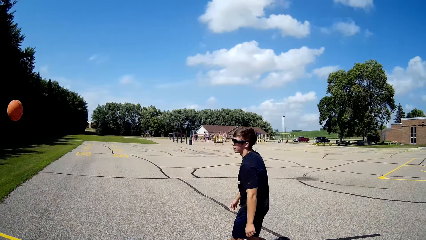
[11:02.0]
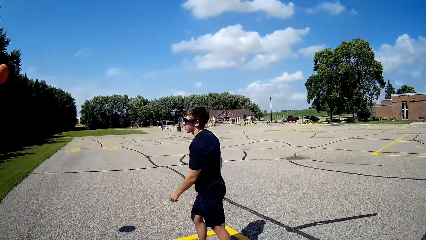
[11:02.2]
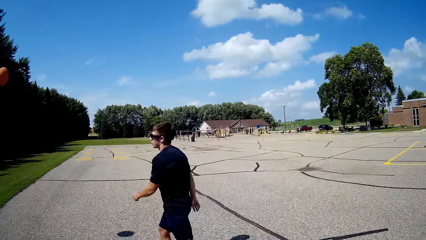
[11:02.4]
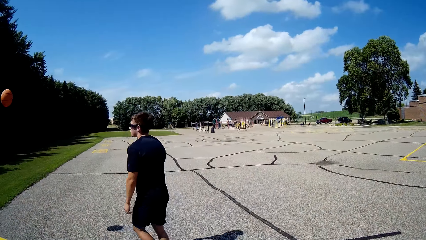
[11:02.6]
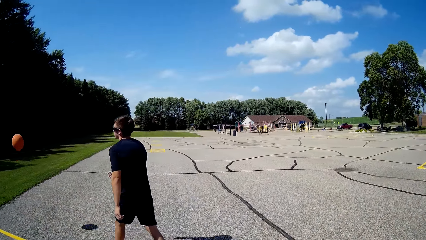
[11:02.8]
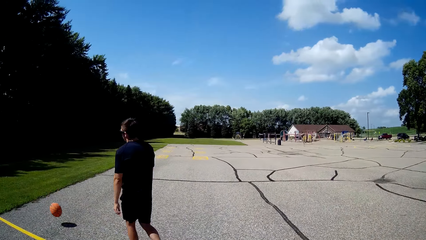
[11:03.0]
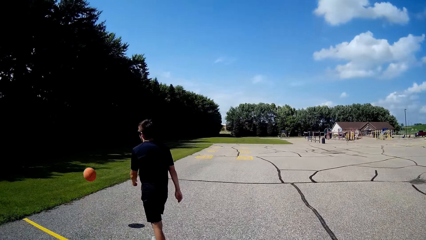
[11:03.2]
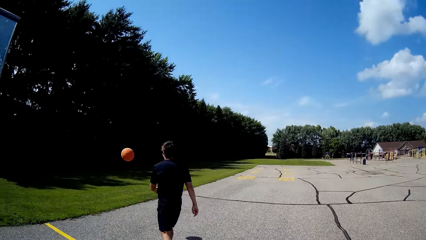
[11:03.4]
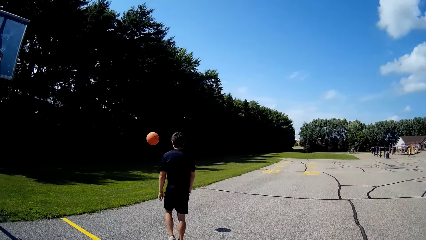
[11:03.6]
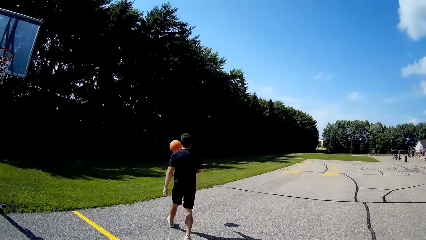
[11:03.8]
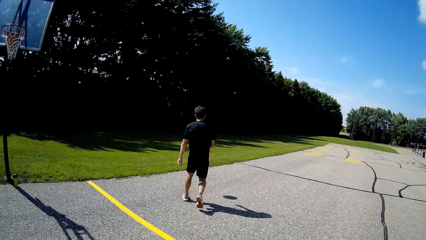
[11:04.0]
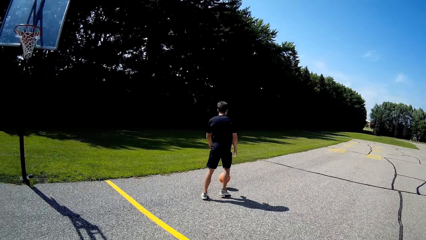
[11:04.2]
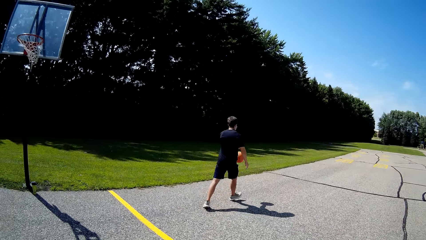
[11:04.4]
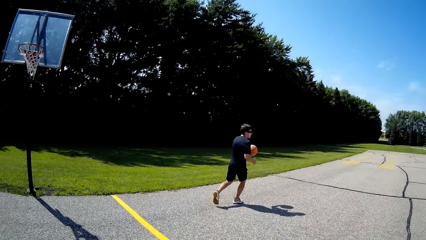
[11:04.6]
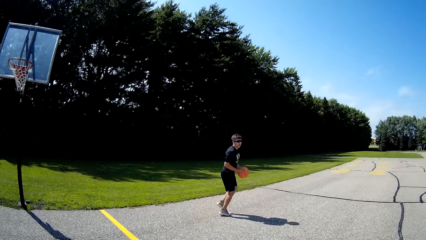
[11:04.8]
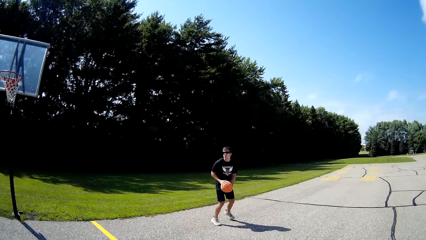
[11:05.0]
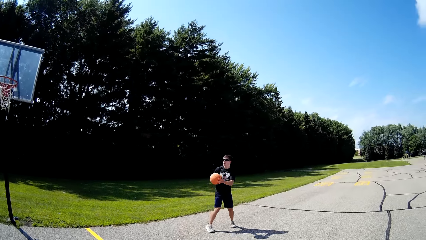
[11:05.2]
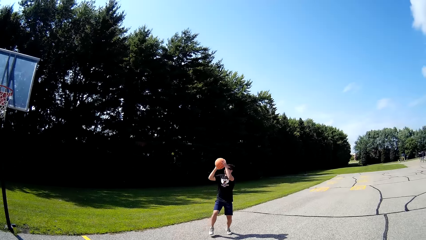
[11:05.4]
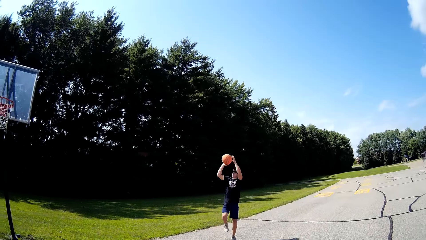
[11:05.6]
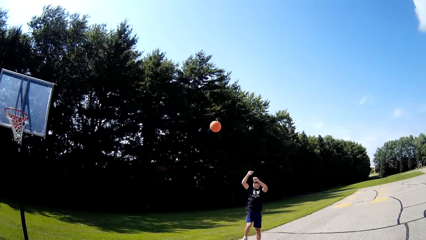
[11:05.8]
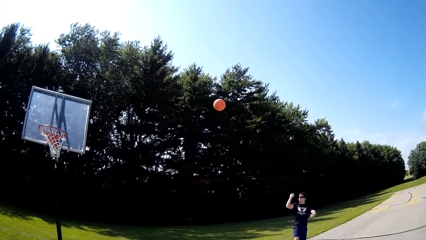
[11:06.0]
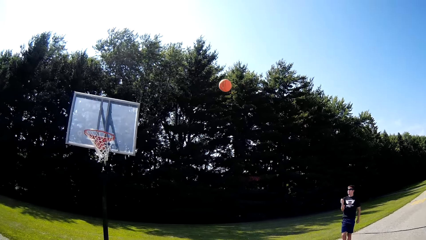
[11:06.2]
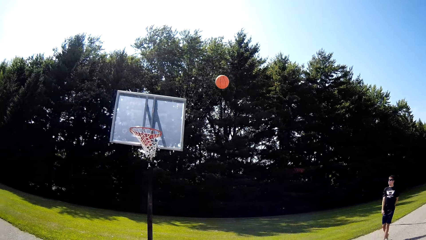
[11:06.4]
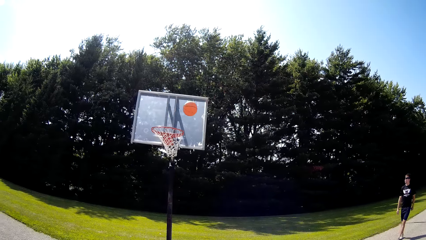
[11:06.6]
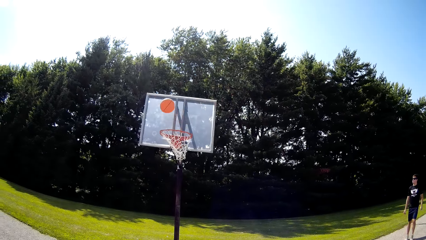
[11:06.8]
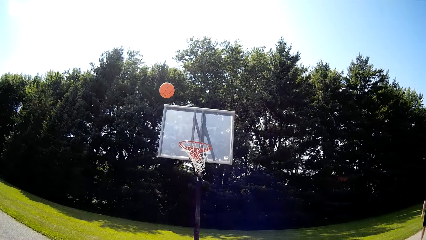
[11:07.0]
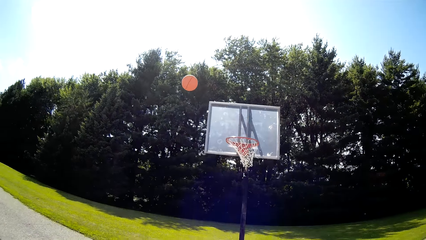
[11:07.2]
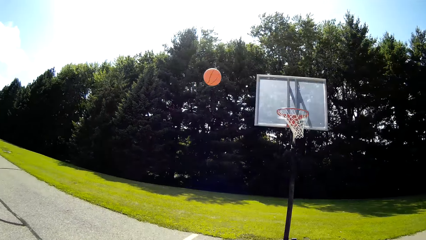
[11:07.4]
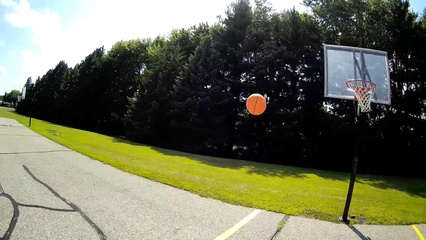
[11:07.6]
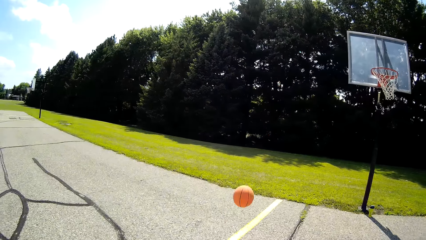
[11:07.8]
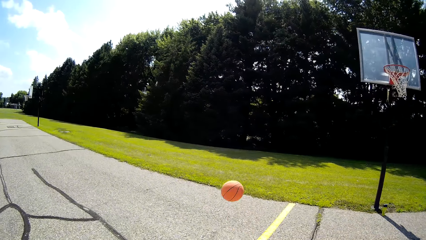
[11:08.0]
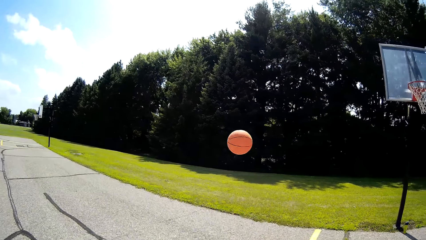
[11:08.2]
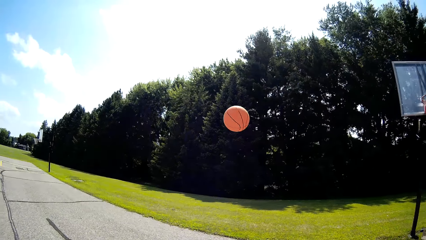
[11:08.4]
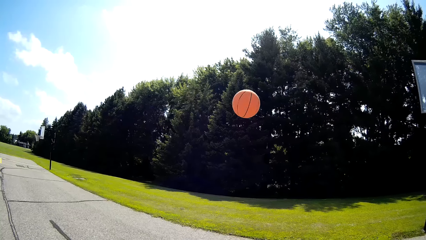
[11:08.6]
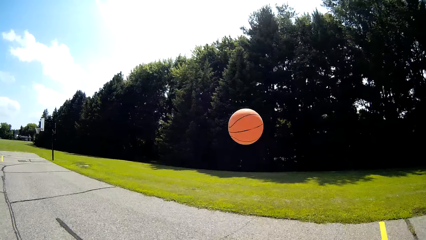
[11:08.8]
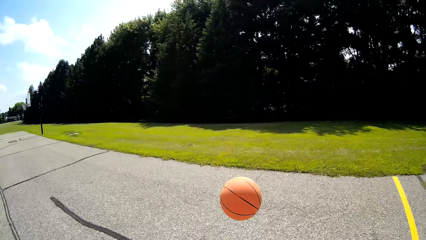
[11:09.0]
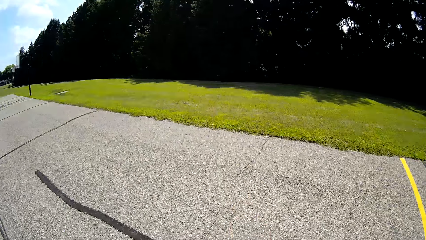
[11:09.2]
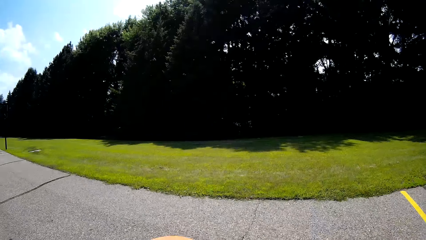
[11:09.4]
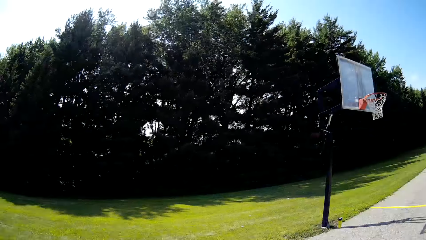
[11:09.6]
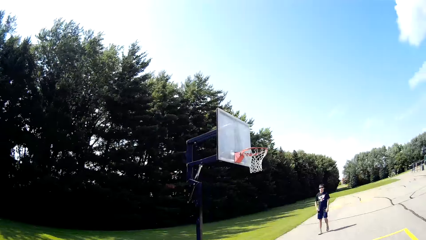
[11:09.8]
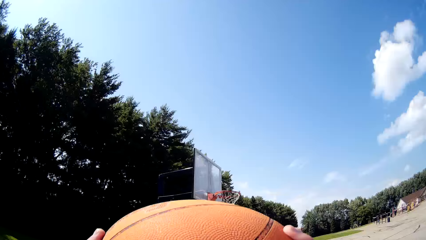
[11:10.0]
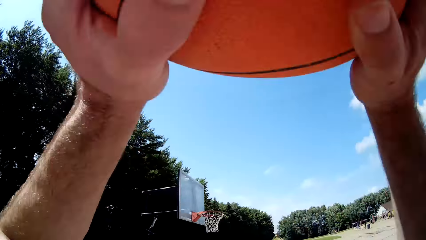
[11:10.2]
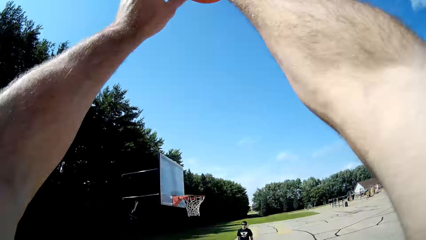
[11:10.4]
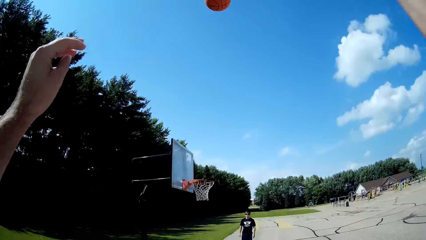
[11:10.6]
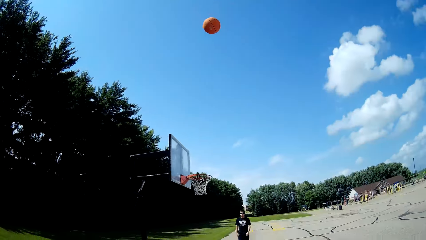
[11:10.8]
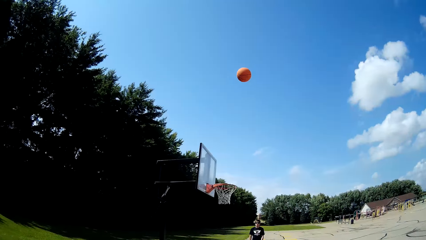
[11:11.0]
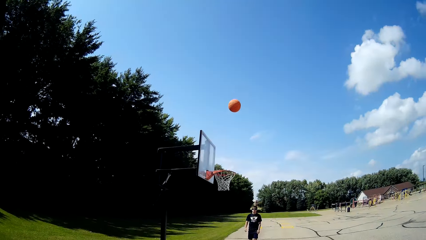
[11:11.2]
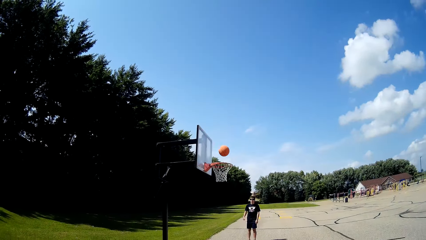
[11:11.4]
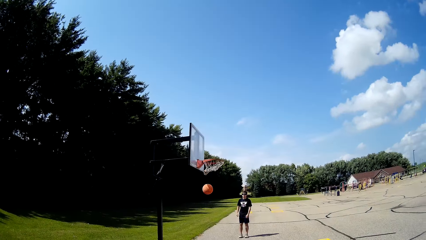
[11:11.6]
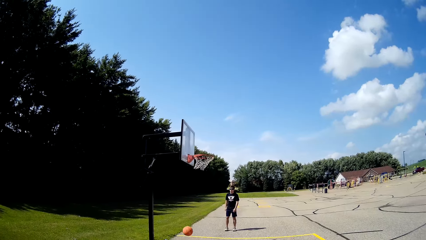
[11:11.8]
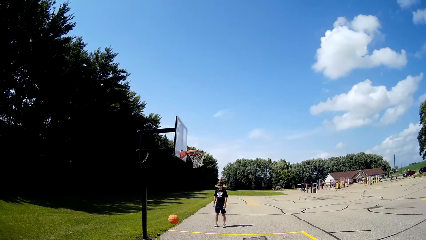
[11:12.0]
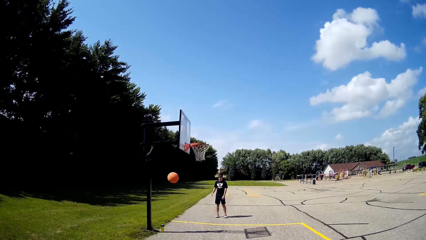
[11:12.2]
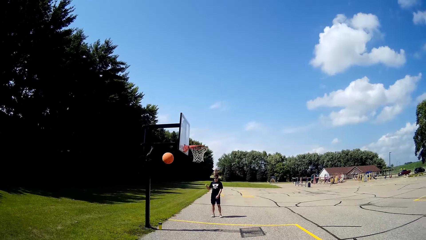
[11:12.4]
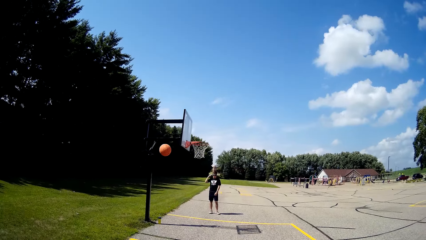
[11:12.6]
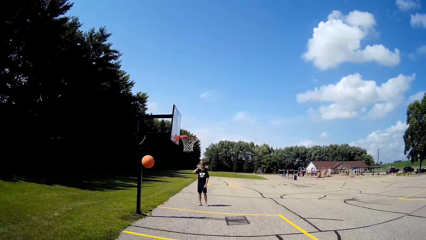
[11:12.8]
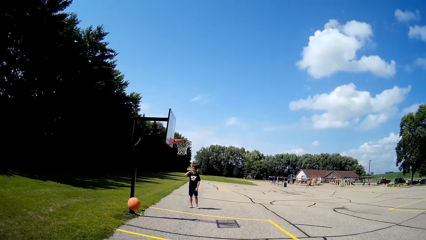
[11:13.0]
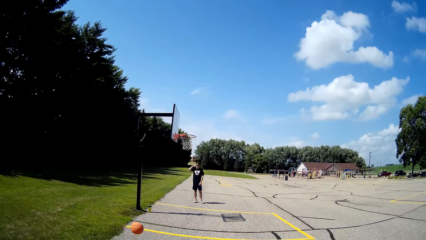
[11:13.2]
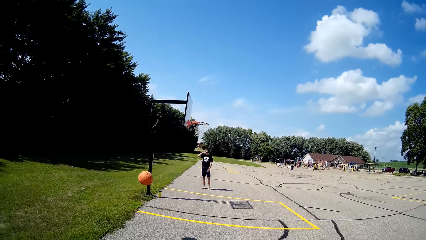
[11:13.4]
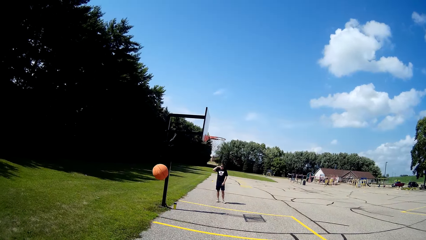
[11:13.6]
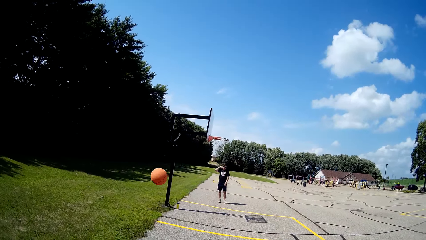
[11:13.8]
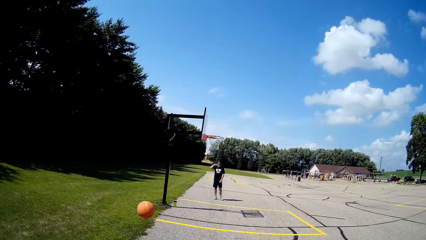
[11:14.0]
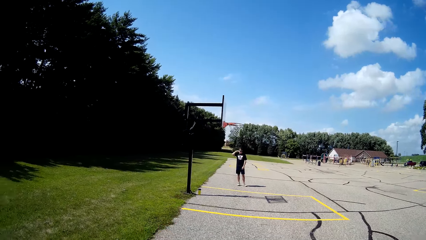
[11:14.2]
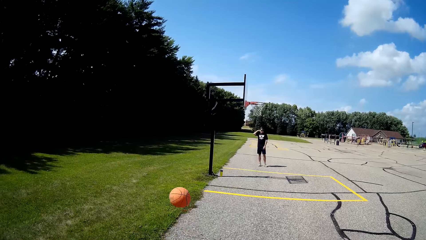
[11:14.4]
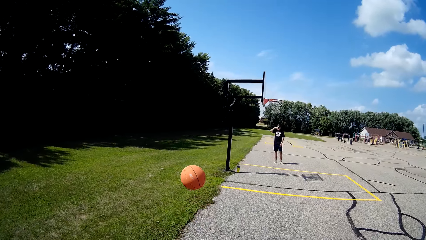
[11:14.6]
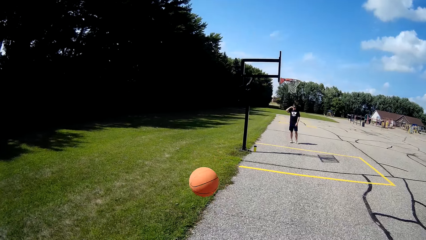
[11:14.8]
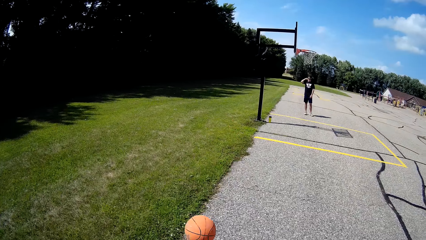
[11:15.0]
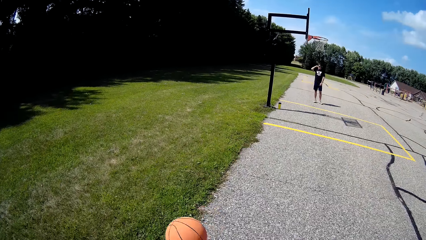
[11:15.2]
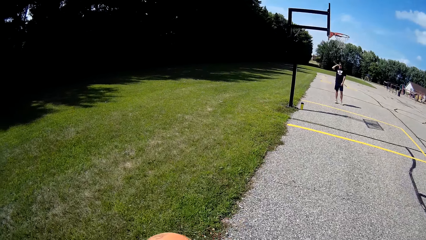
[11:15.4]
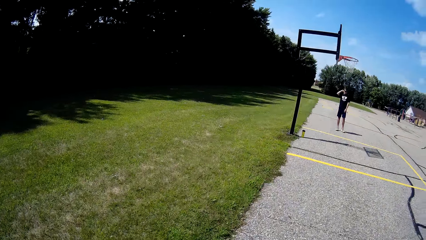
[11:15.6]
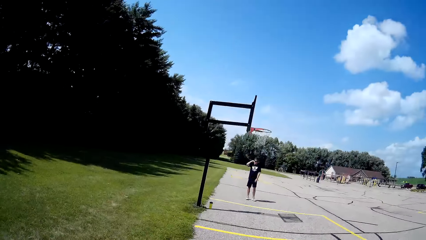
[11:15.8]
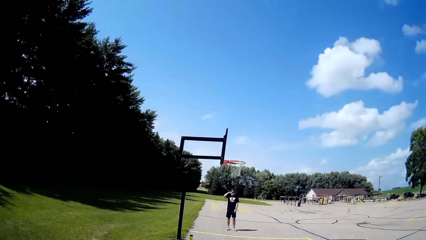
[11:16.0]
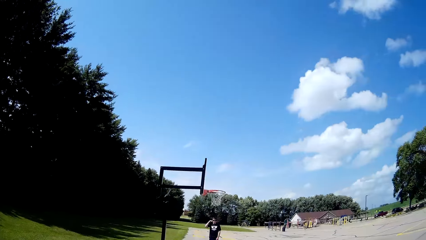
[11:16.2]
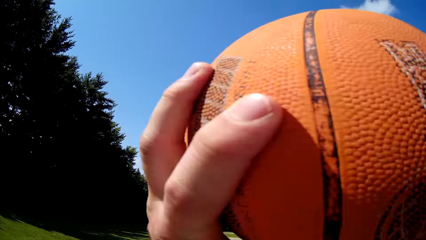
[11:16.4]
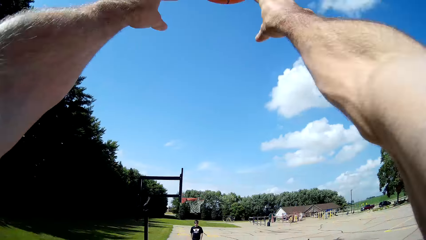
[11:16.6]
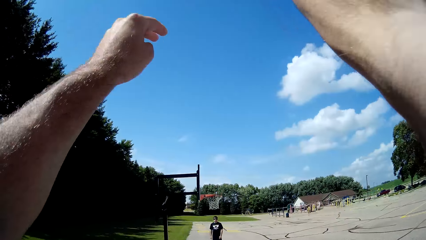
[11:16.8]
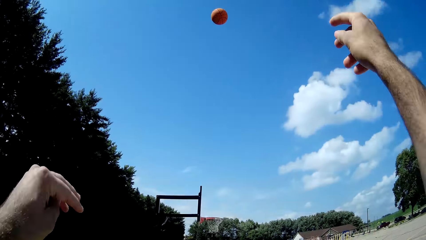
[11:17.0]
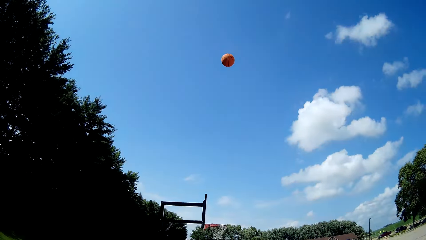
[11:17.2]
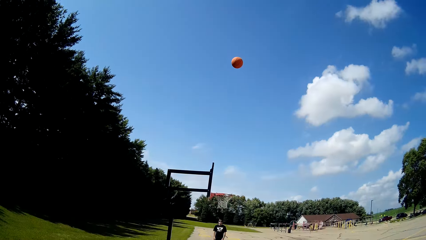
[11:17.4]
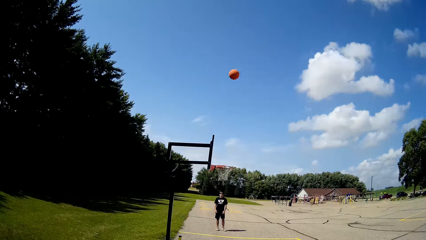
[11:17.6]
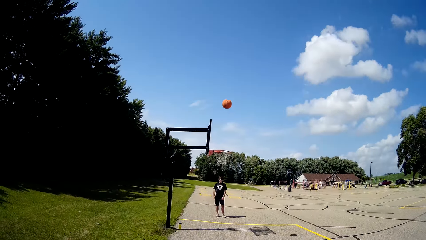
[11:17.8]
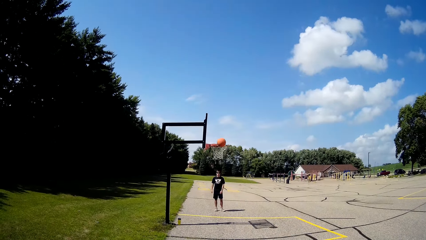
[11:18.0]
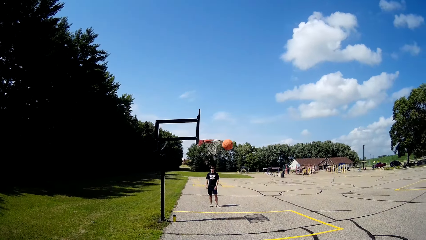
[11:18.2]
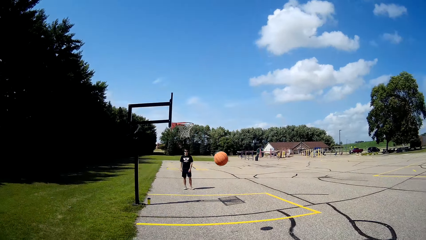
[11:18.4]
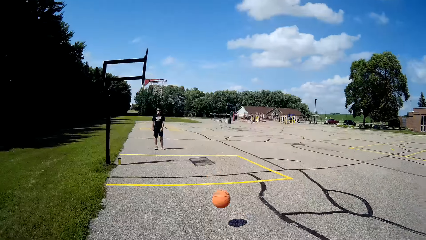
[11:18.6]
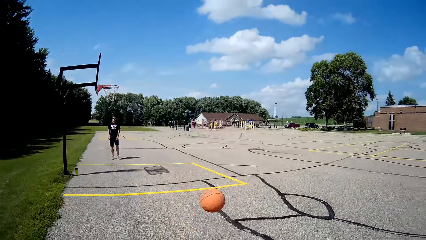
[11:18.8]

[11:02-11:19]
The camera wearer goes for the ball. They throw the ball in the pitch. They make a shot. They pick up the ball. They make a shot.
